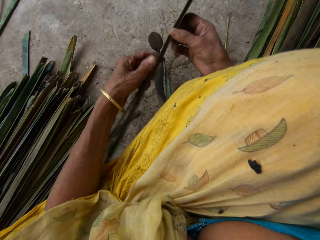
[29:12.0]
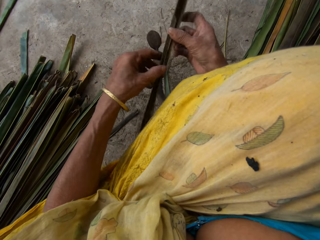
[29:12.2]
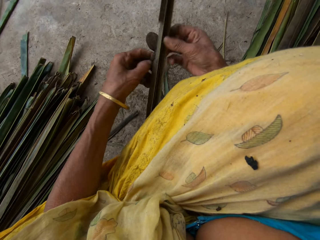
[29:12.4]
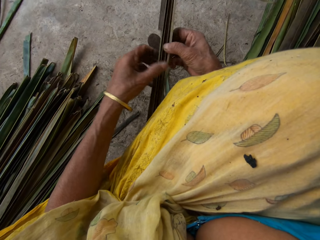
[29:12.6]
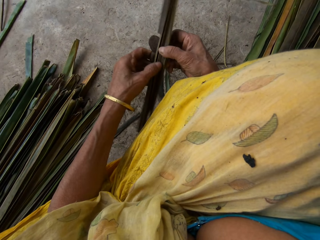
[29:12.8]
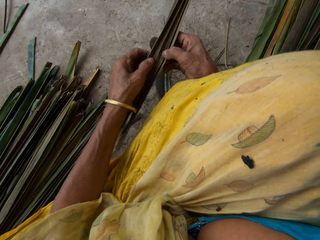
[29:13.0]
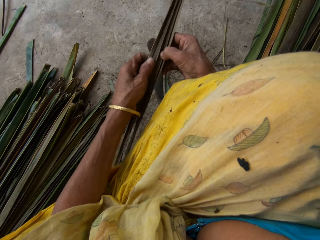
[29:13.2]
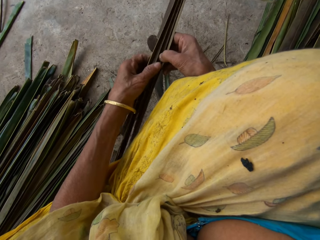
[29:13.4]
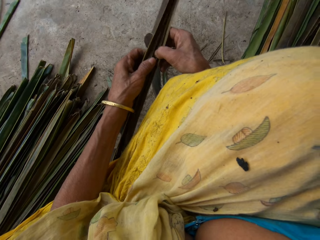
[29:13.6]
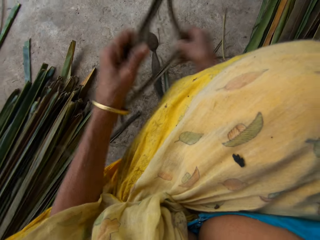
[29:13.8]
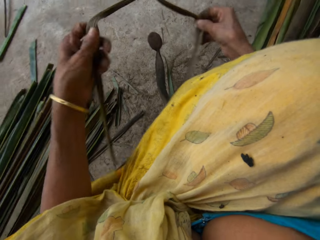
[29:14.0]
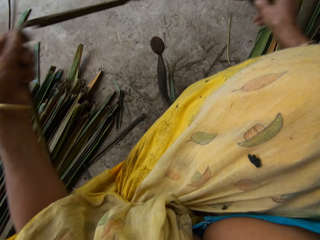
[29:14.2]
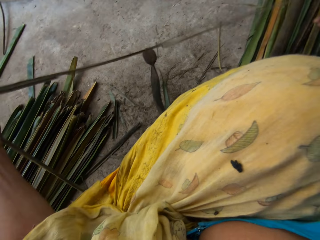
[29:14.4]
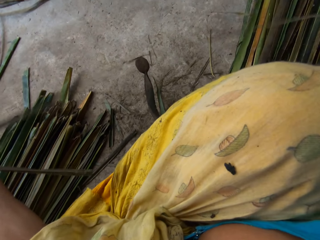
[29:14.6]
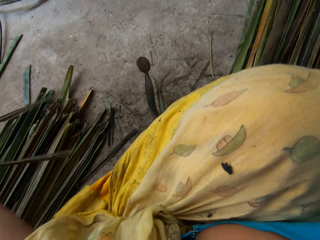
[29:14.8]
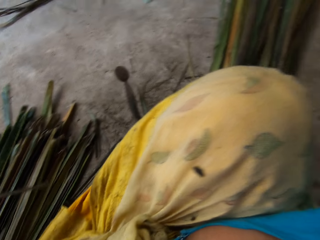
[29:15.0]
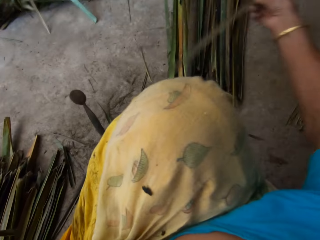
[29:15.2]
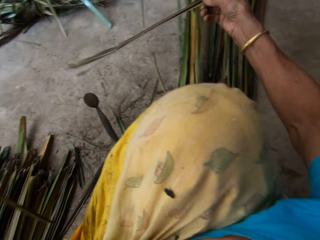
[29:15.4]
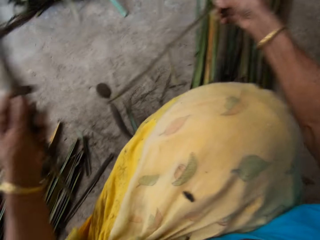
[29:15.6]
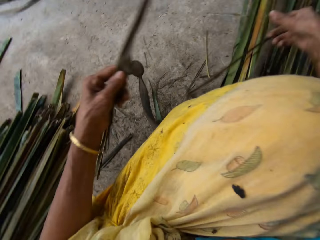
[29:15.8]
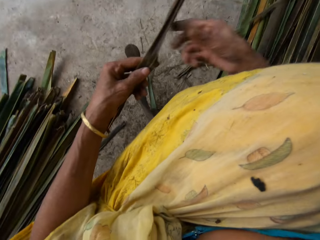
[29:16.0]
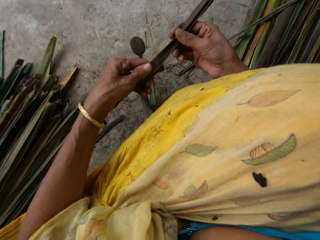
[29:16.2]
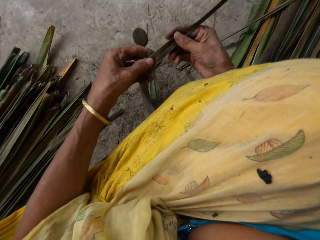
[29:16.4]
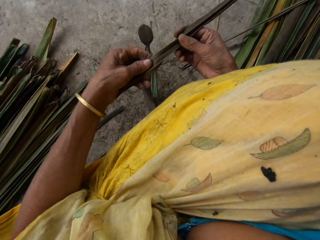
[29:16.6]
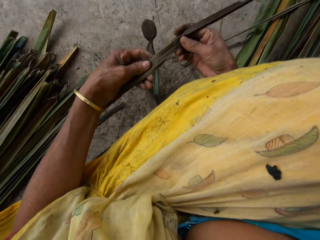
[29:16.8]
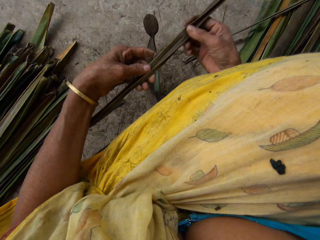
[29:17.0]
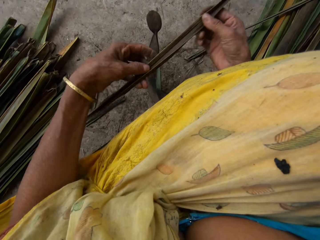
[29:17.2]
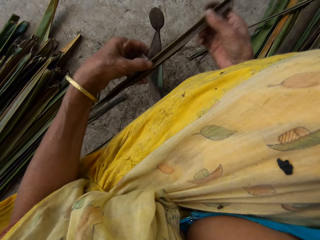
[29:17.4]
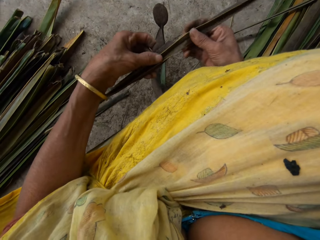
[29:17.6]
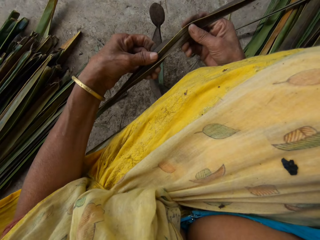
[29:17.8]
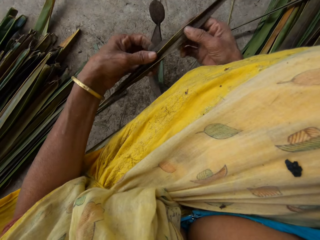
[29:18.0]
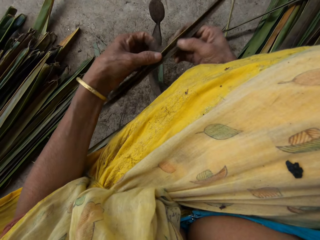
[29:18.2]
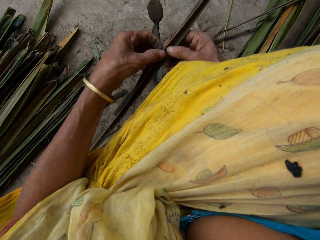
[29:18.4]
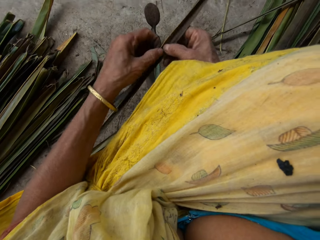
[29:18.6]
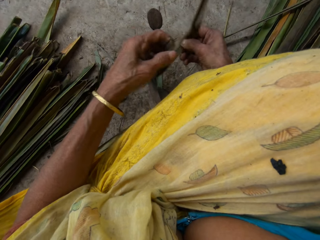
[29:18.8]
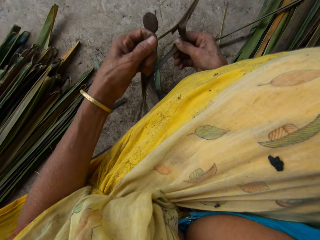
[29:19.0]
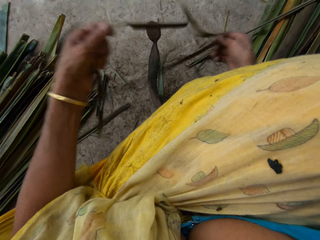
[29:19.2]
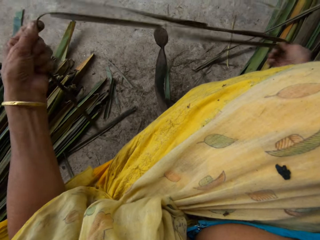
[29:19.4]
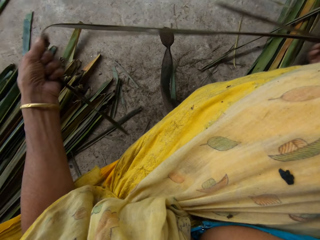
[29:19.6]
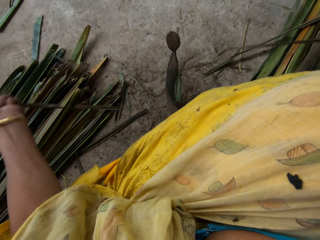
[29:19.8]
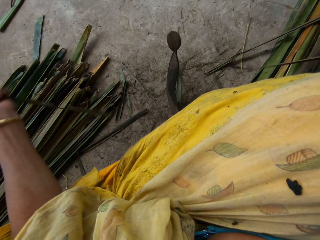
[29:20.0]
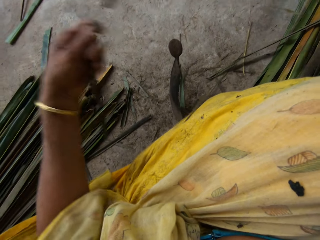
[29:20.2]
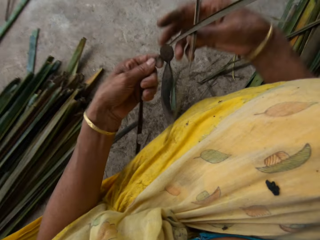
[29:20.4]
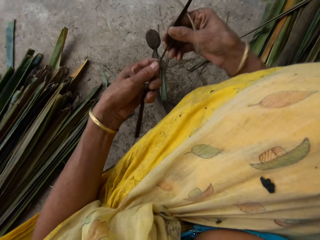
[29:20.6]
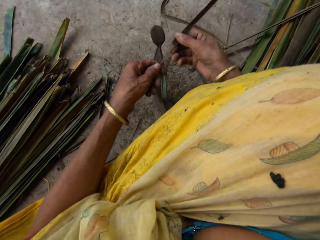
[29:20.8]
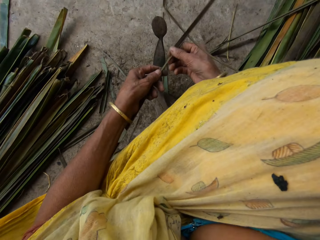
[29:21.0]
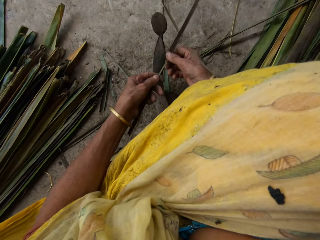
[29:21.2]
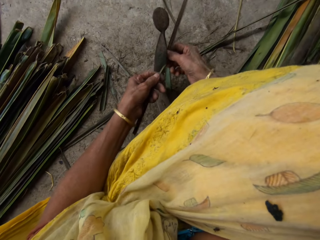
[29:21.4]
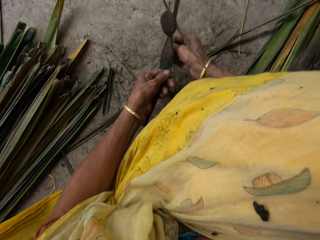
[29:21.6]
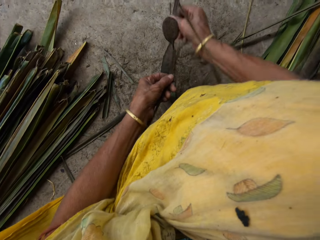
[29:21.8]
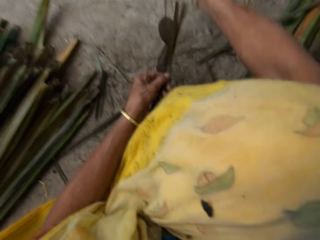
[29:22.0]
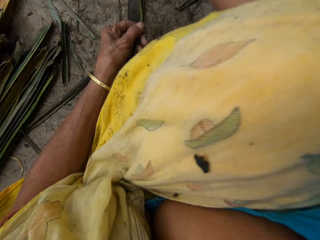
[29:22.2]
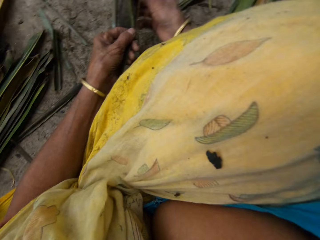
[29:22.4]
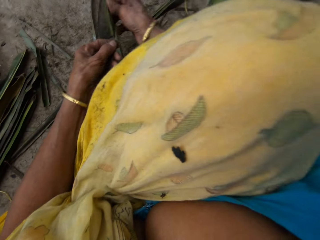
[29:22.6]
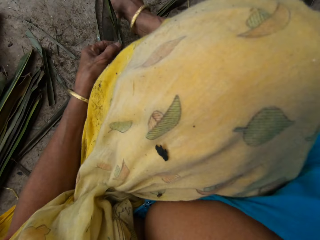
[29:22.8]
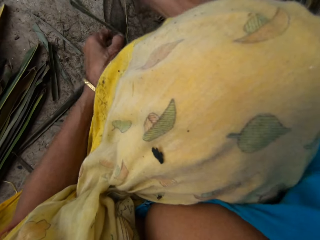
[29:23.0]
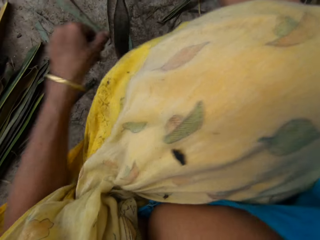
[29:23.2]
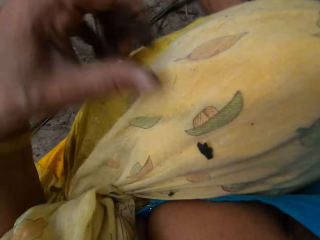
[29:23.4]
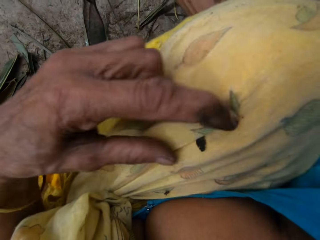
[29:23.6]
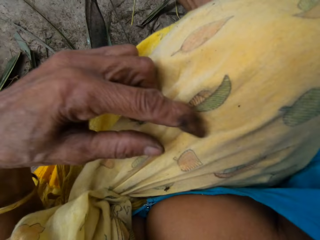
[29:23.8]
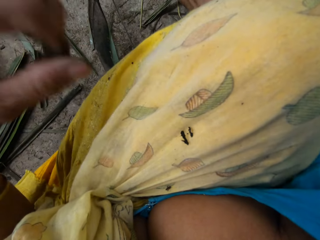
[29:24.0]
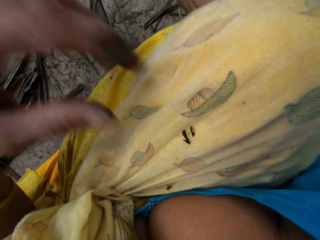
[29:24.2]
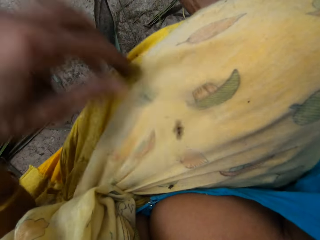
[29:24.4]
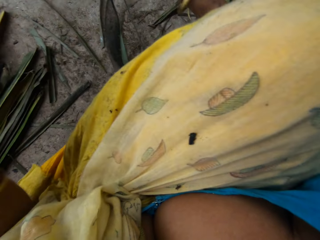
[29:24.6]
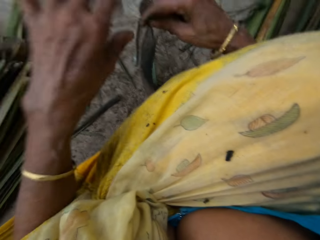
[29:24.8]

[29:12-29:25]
The camera wearer tears the palm fronds into two with both hands. They drop one of the palm fronds on the floor with the right hand. They cut the reeds into two.

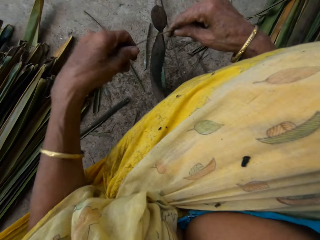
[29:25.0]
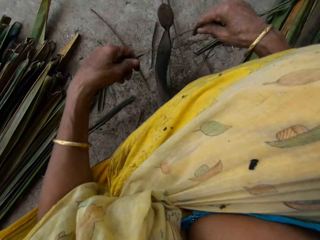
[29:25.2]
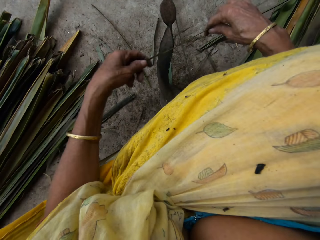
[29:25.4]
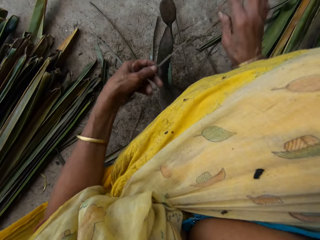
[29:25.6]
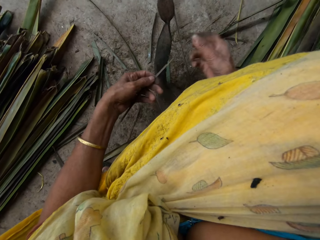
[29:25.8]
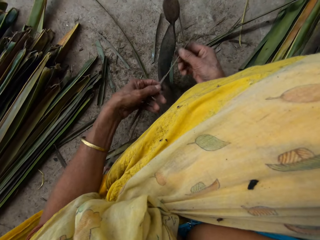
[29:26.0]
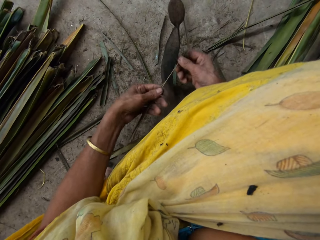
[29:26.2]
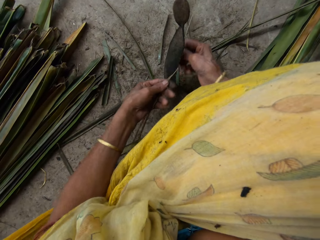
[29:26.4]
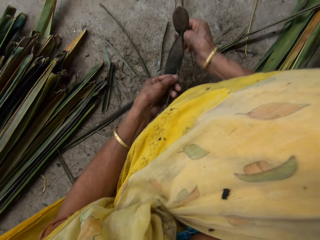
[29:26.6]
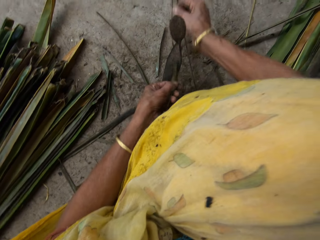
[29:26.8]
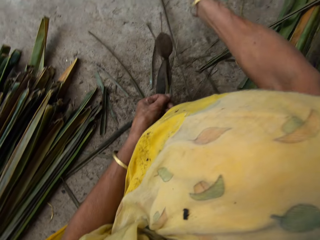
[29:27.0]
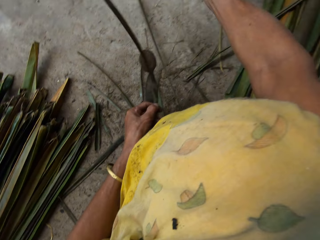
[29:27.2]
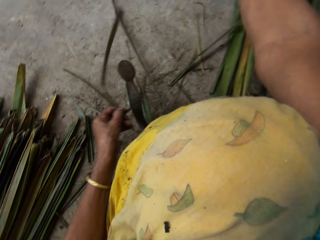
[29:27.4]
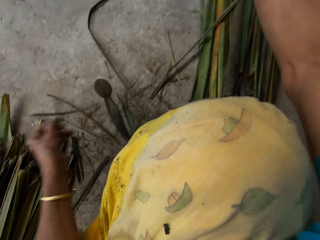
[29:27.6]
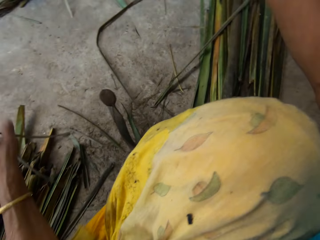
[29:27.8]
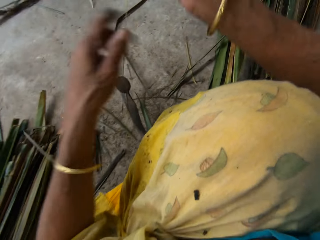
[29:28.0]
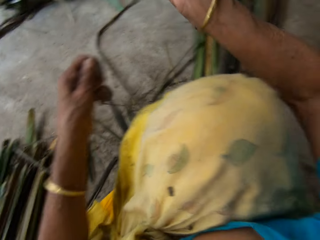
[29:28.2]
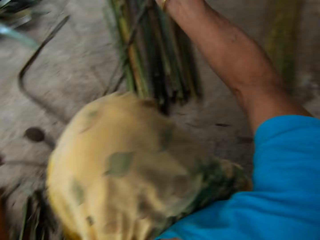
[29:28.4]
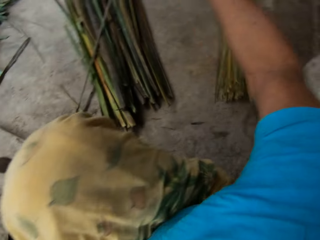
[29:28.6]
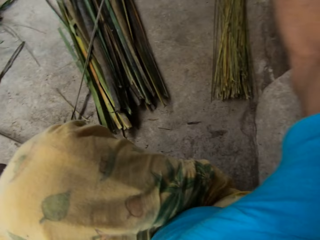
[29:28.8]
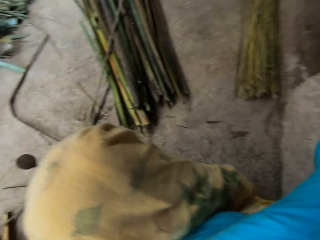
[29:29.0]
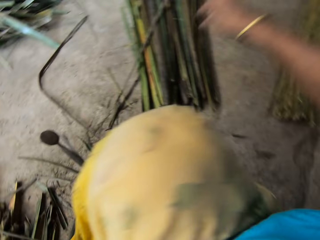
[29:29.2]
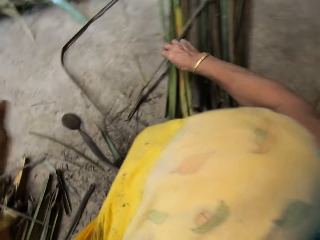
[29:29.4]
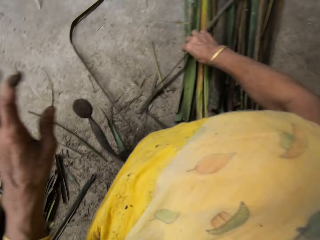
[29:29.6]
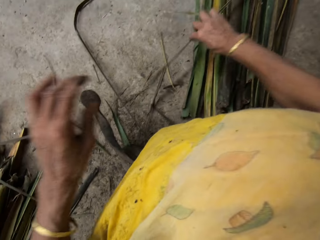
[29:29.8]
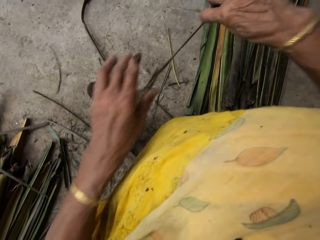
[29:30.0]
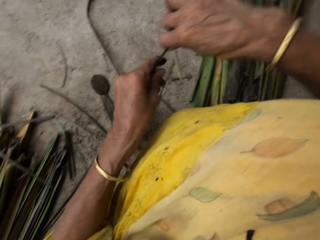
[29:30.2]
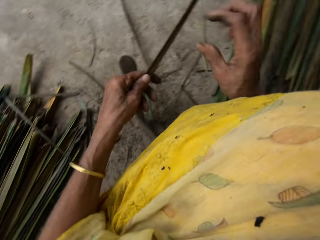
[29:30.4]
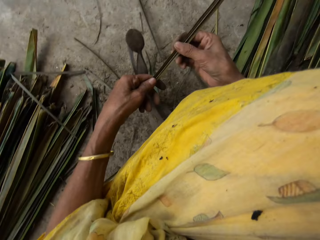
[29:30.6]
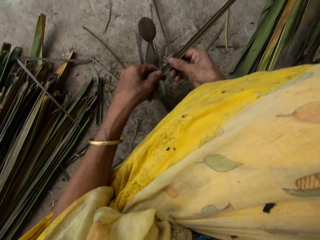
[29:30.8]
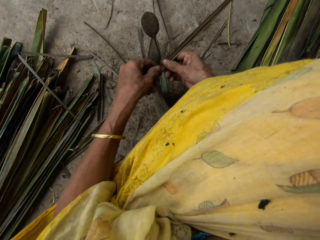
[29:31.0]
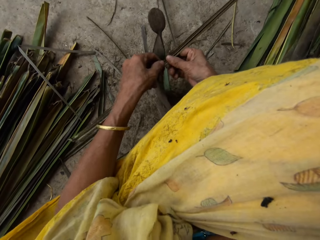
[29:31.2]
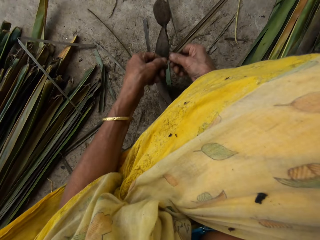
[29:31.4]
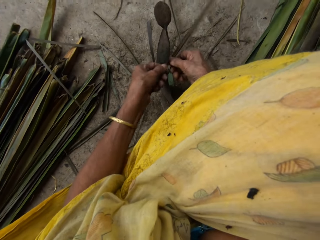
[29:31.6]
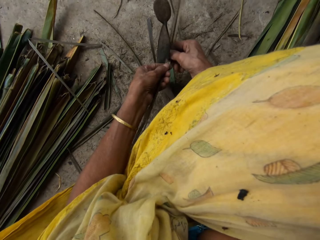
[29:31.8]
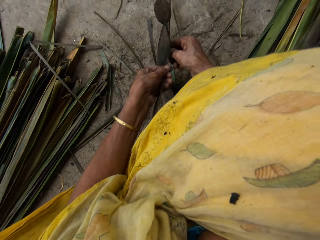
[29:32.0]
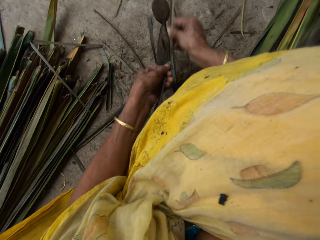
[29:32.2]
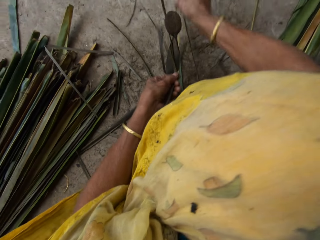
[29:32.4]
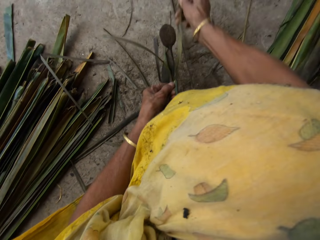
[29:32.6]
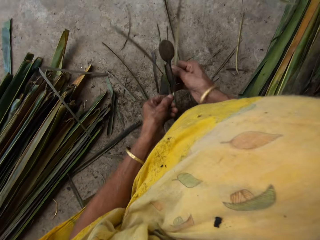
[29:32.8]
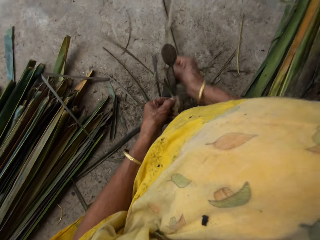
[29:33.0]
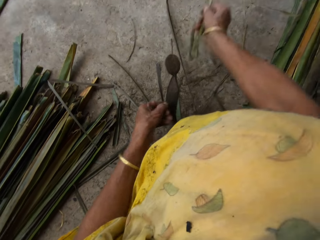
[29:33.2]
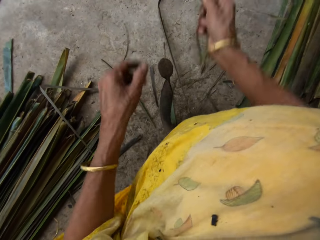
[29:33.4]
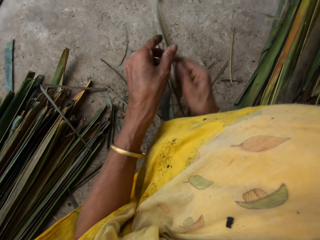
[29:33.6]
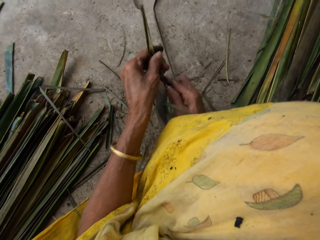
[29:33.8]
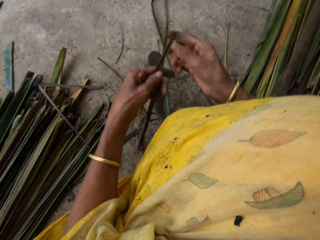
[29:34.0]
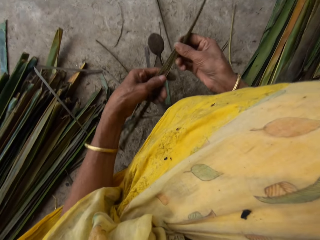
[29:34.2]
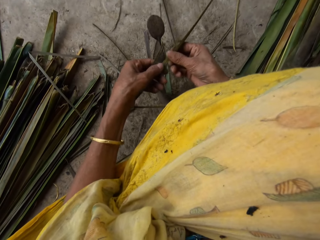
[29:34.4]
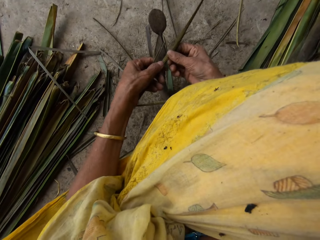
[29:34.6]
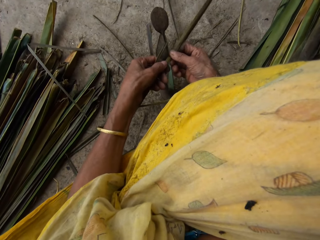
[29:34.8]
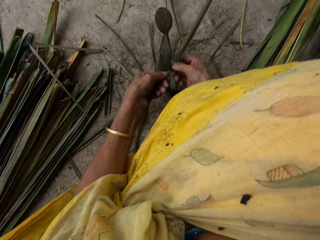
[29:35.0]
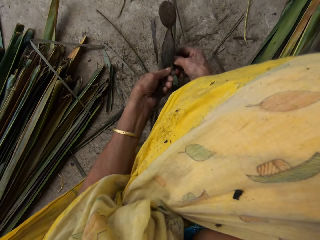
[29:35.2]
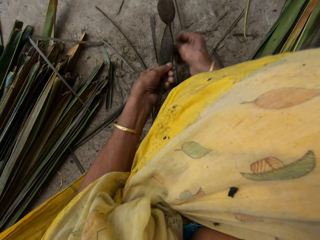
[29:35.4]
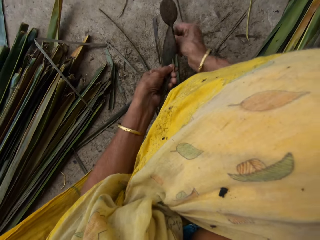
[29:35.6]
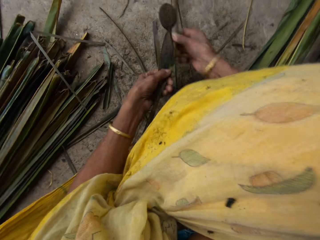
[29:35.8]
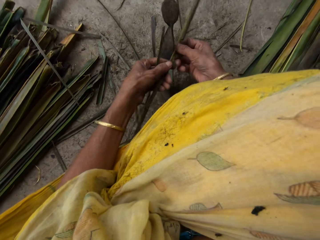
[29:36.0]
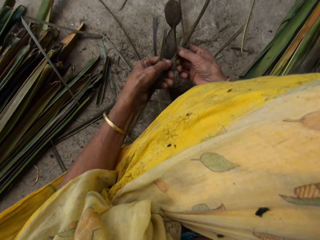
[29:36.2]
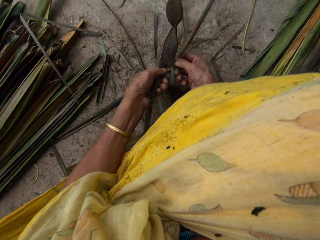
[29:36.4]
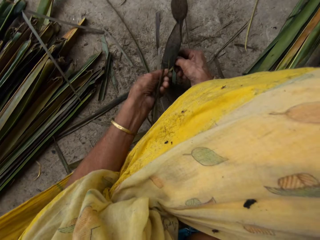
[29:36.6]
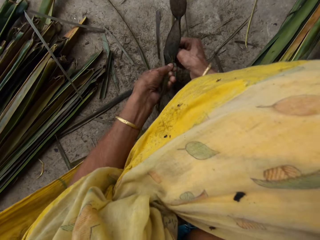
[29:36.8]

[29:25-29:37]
The camera wearer scrapes the leaf with a local knife with both hands. They drop a papyrus reed on the floor. They pick the papyrus reed from the floor. They hold it with both hands. They cut the papyrus into two with a cutting object.
